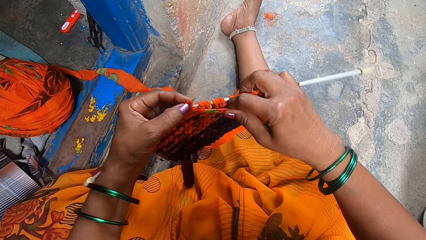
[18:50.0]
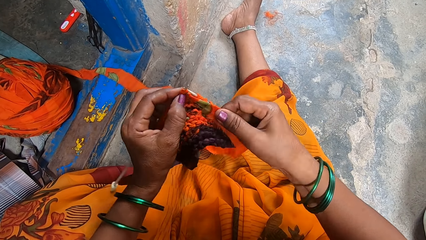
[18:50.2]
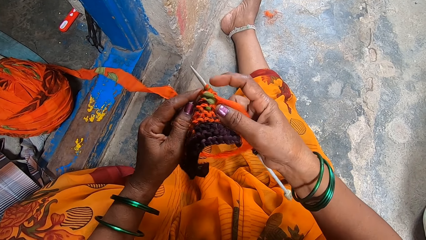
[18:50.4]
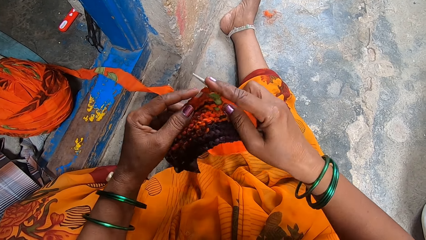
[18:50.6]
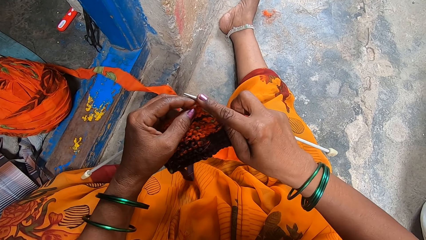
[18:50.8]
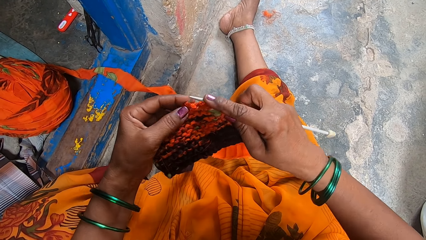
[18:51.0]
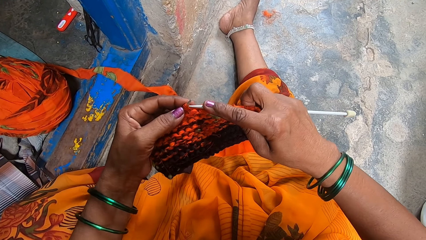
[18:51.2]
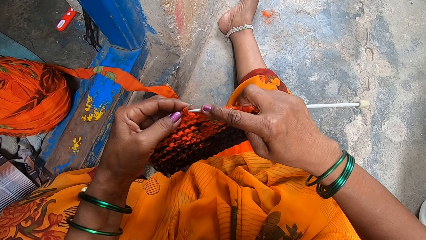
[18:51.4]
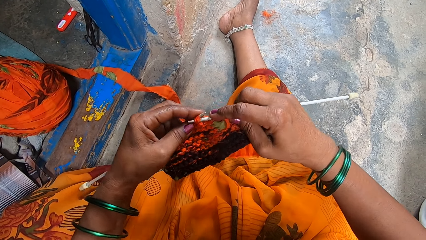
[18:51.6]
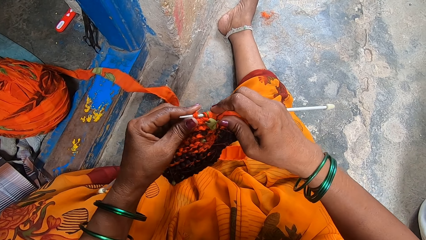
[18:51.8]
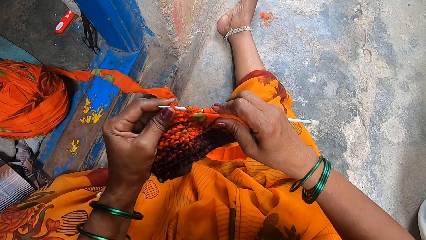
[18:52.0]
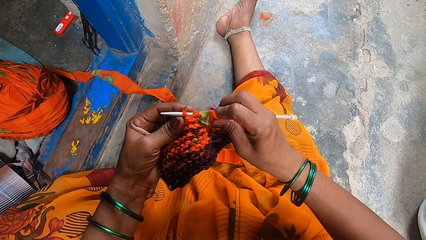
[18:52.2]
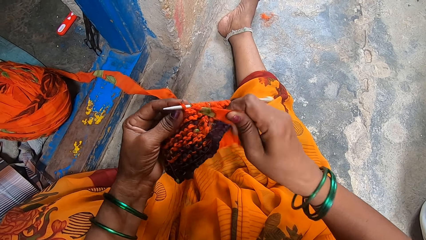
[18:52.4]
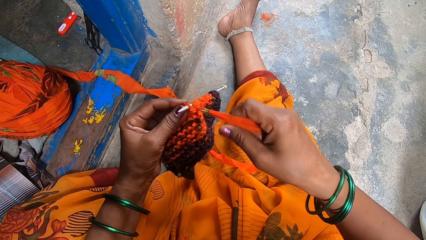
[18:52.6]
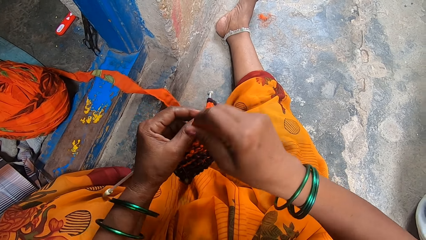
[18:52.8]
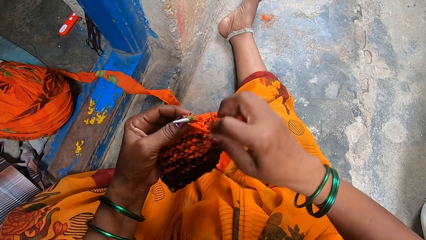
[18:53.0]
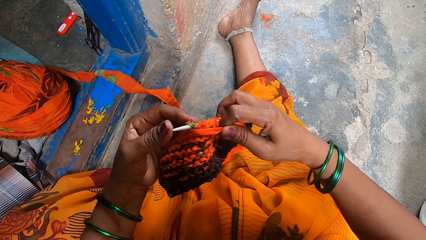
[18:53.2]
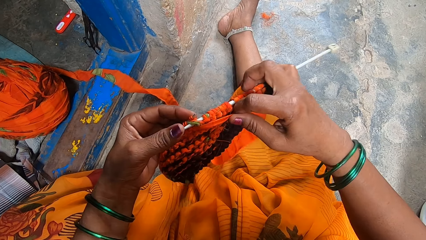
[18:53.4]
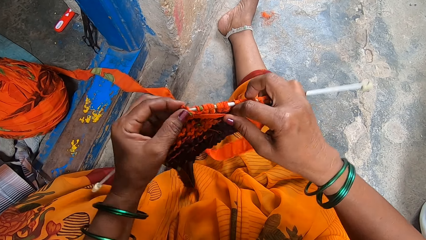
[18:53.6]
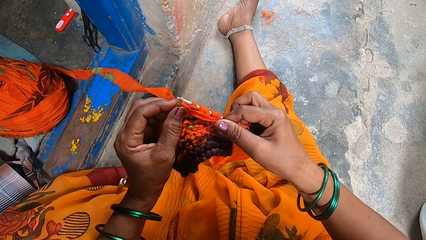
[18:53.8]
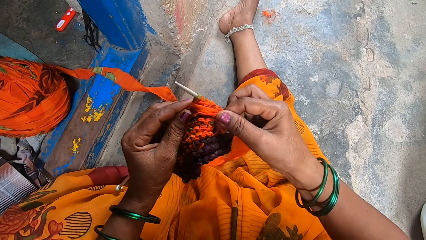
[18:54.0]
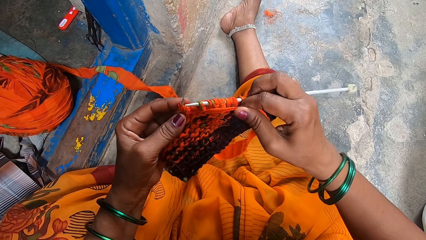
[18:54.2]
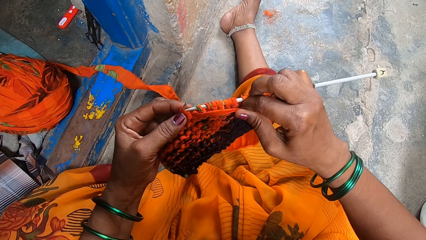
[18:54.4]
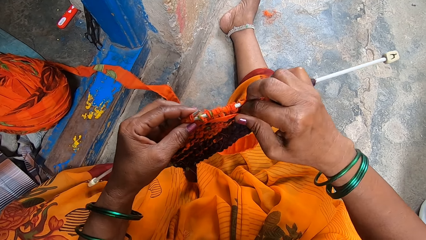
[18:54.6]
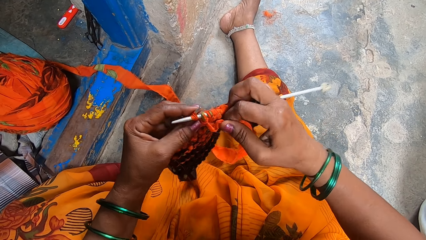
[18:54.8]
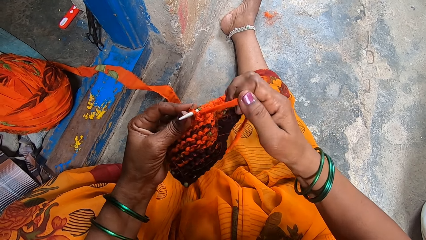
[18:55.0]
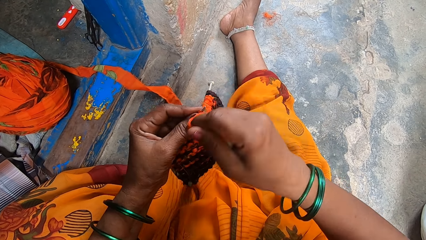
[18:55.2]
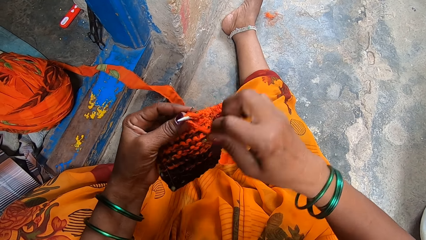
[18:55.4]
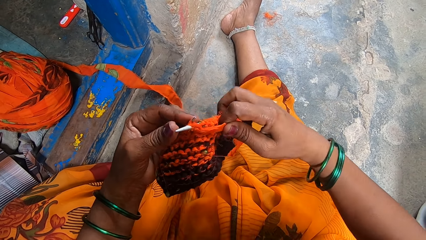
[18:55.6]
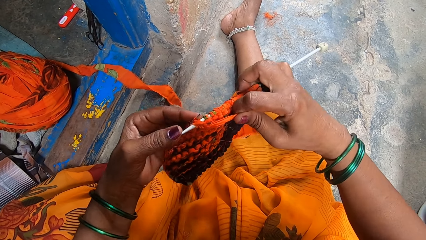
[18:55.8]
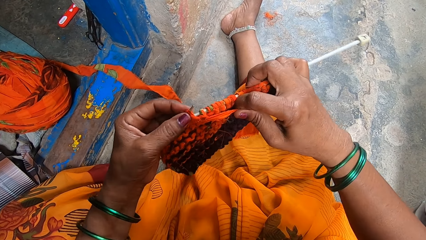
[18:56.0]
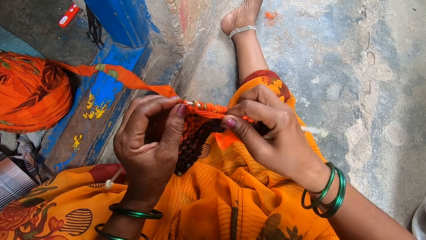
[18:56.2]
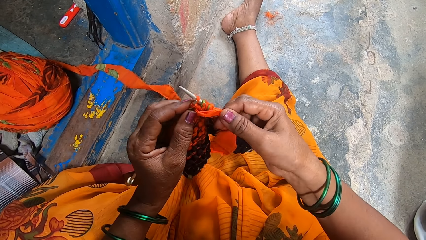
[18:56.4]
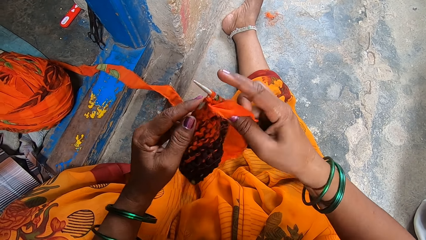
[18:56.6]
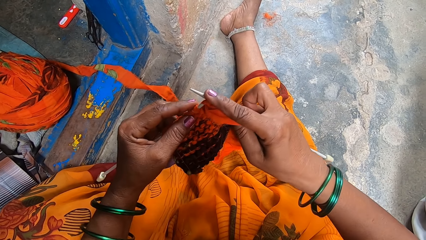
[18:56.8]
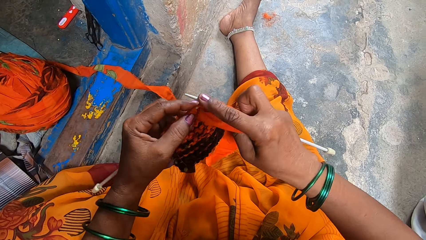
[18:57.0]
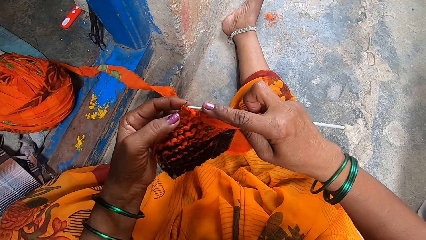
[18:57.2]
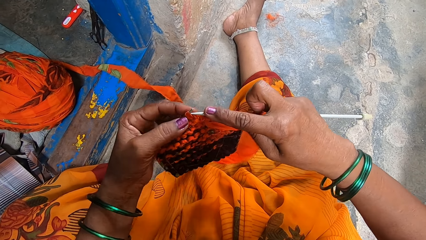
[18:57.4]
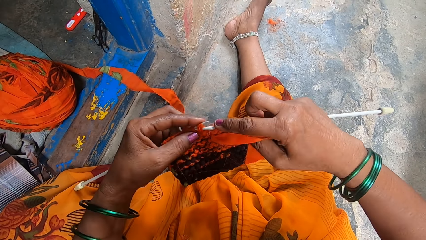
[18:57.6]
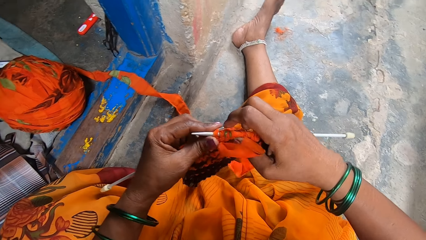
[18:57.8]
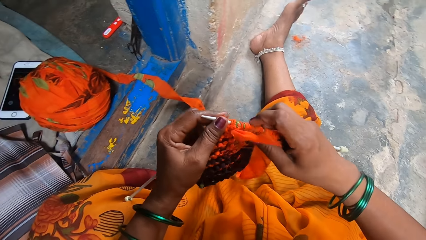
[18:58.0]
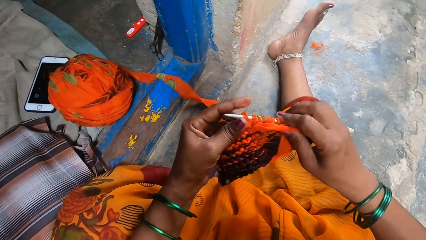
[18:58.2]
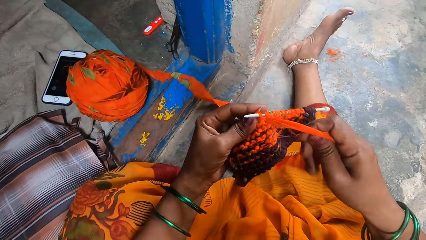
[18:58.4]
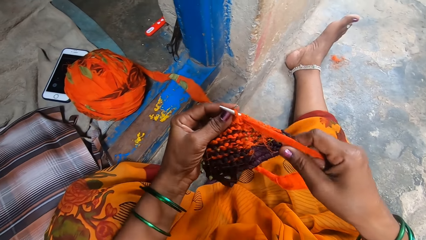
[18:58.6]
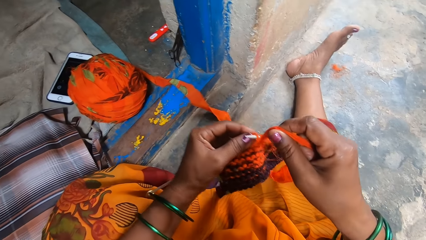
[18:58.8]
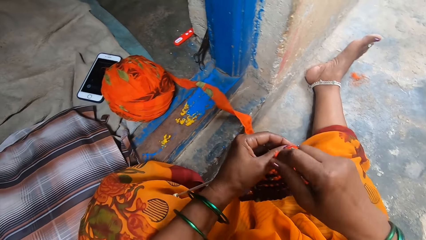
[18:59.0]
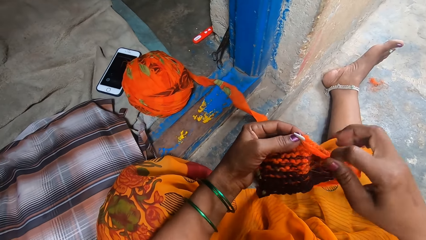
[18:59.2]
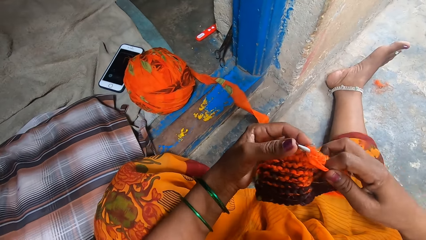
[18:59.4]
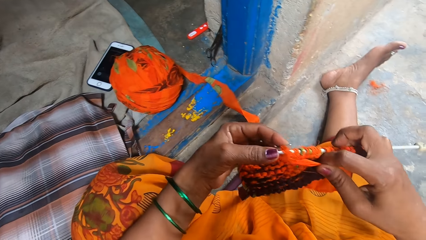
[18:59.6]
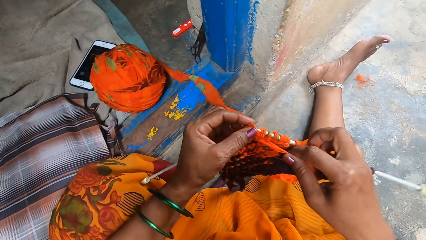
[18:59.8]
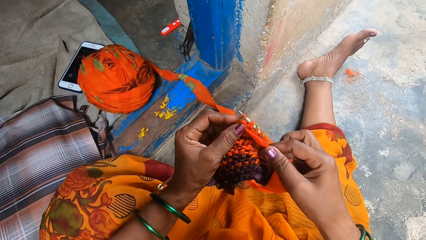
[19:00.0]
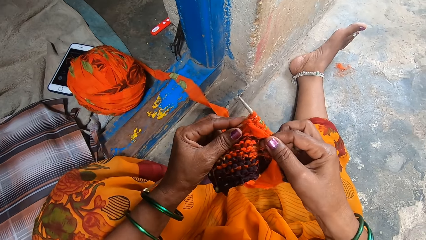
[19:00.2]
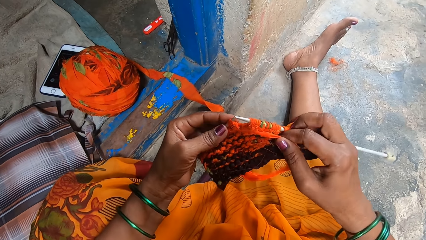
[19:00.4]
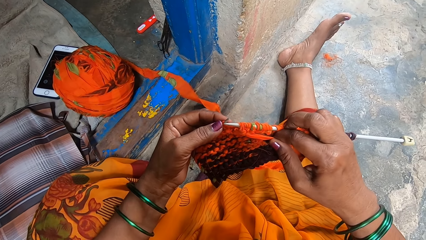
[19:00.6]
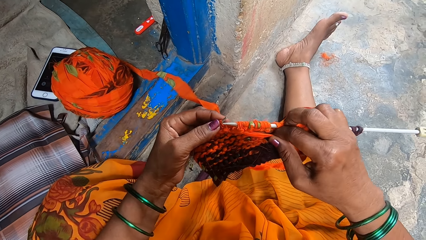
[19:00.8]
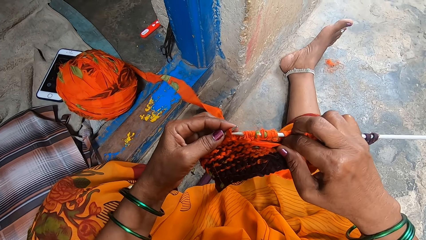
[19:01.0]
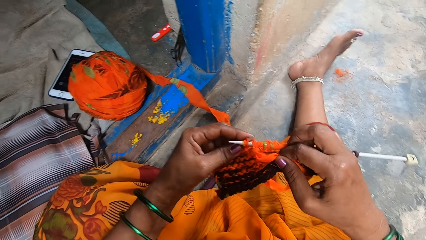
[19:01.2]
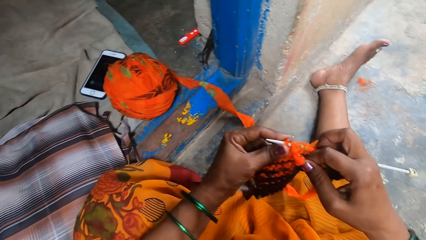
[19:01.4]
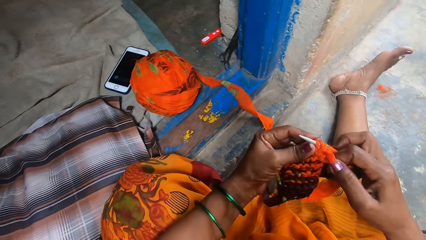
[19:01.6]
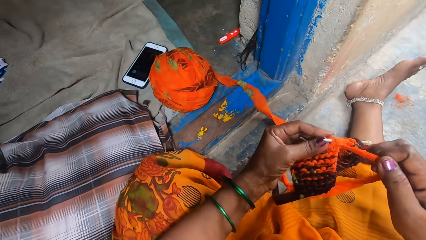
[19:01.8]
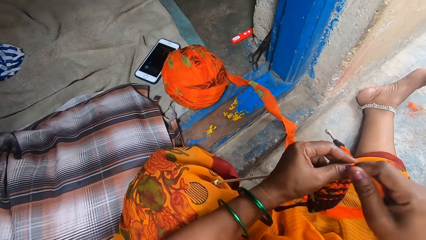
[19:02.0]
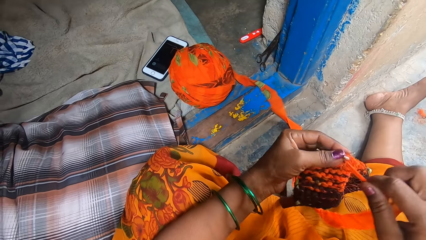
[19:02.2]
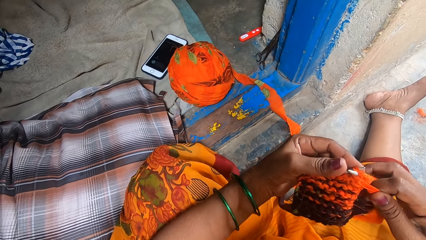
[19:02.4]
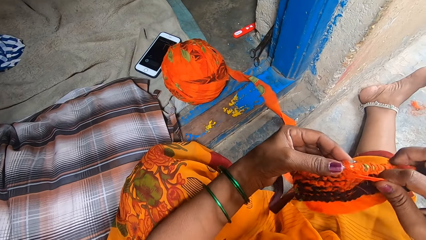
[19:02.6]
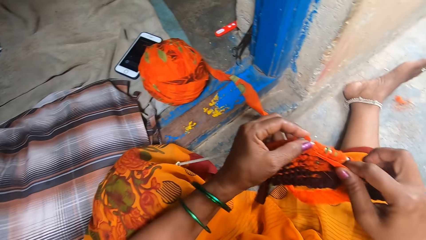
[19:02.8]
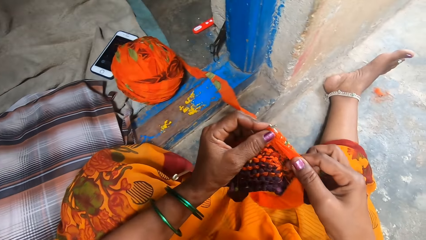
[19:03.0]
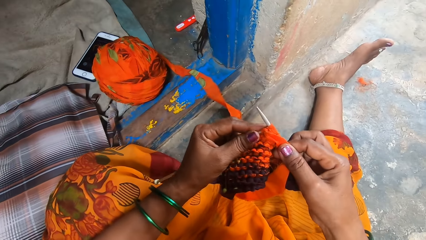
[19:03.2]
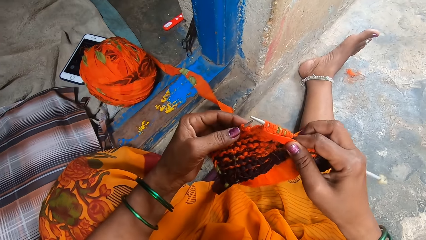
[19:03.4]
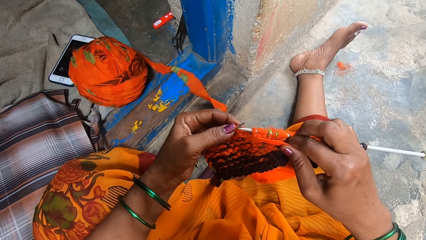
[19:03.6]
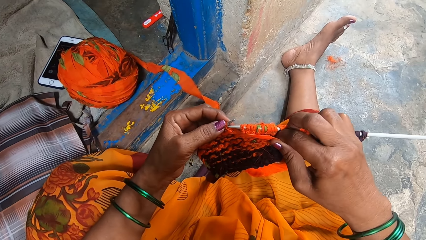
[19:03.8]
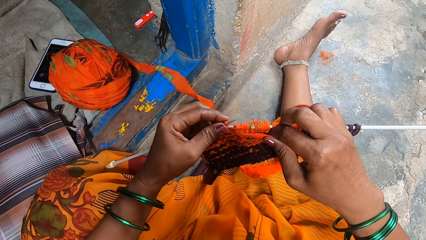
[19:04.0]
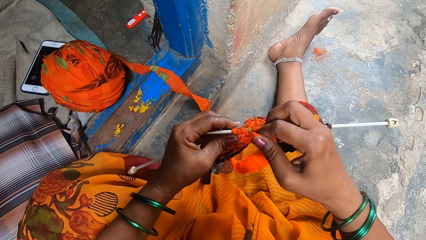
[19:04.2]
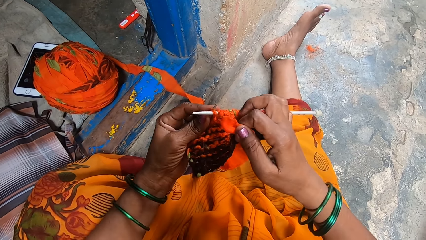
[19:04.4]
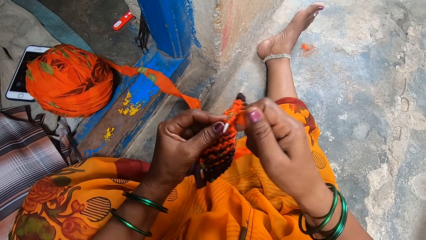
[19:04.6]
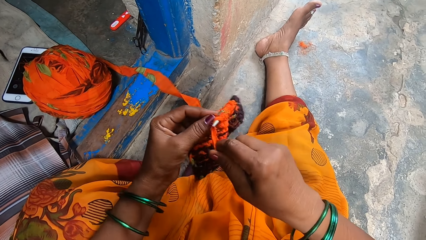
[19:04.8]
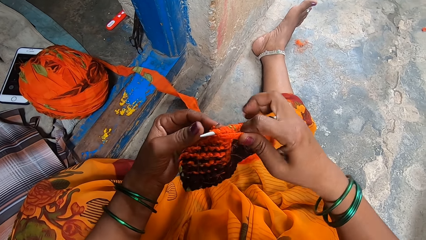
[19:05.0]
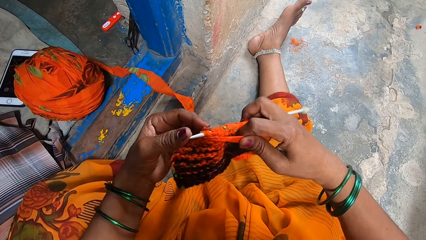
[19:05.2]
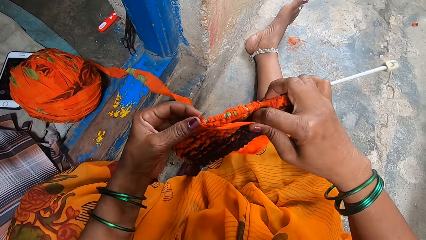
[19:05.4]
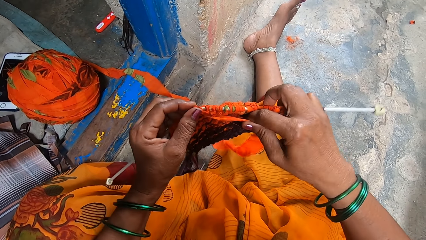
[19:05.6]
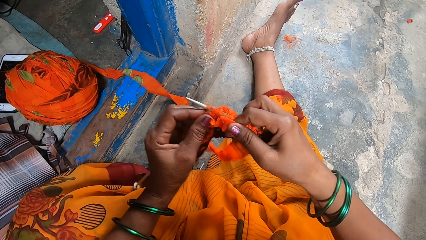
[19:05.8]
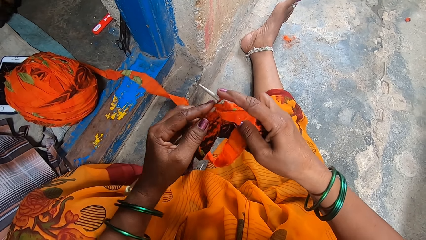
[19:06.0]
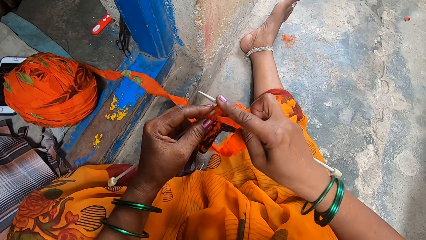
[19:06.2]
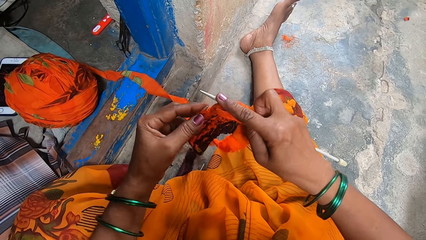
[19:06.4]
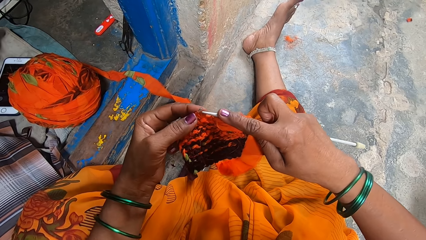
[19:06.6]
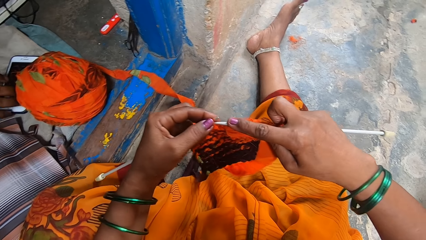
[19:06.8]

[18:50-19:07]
The camera wearer interacts with a person.
